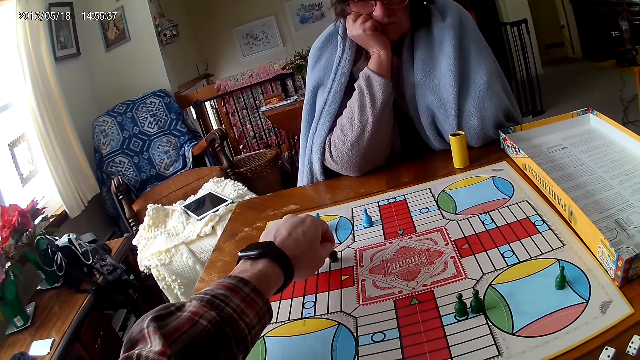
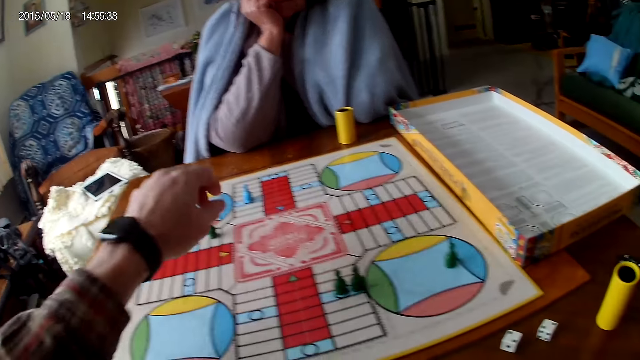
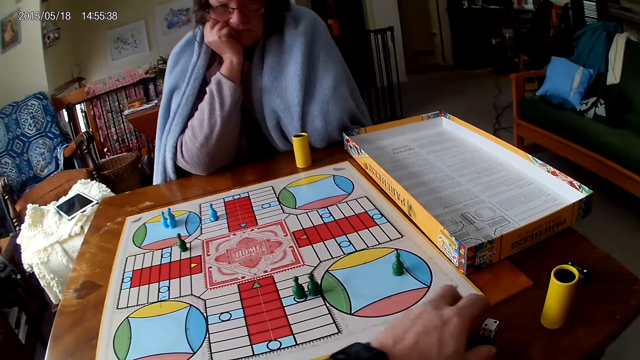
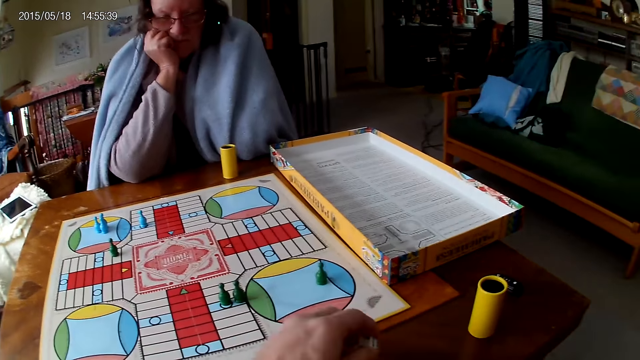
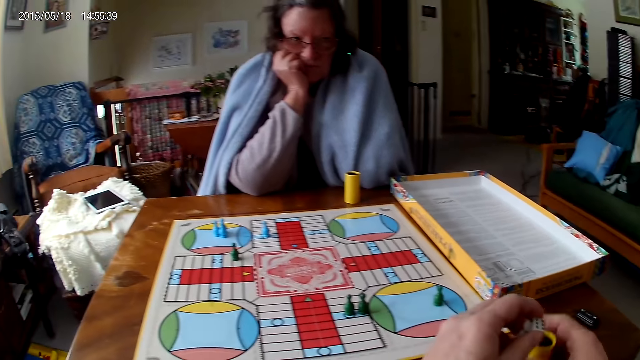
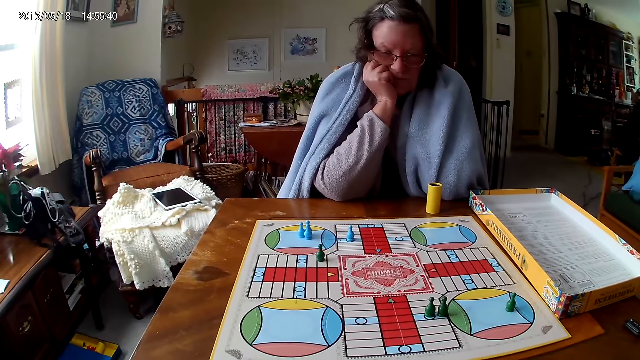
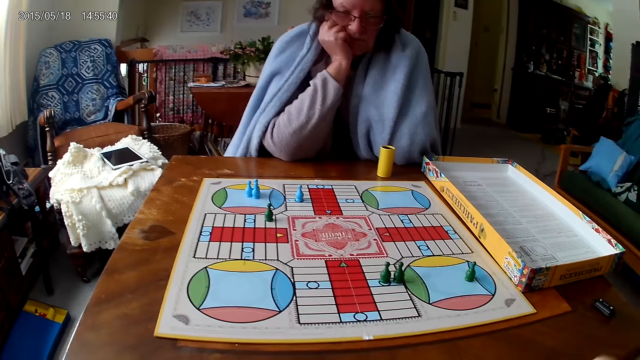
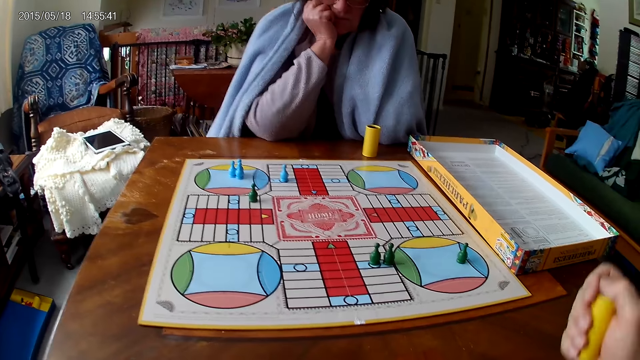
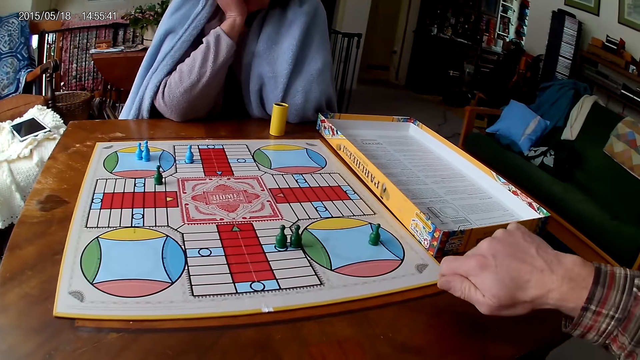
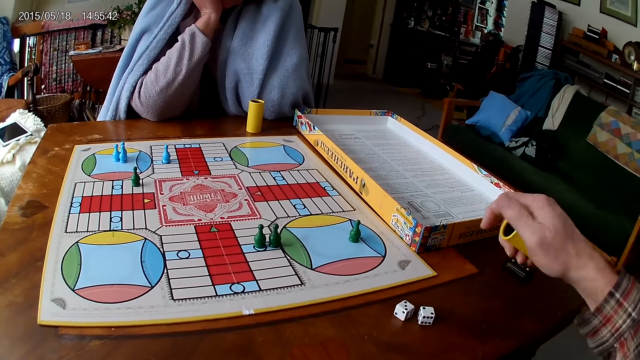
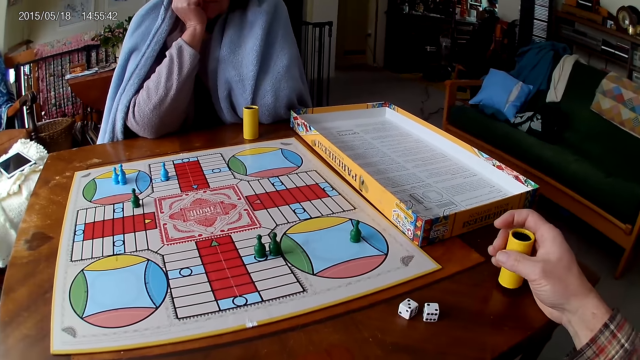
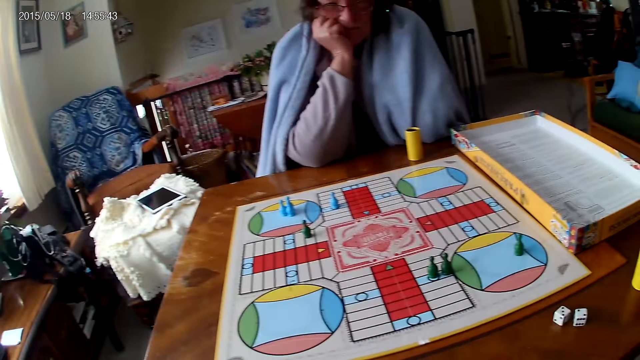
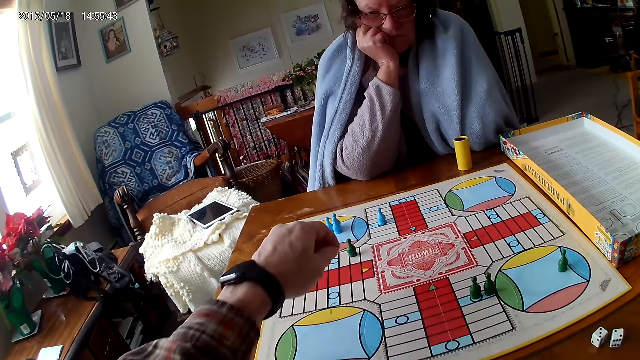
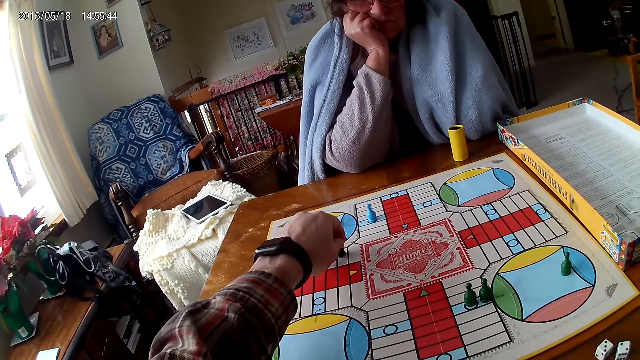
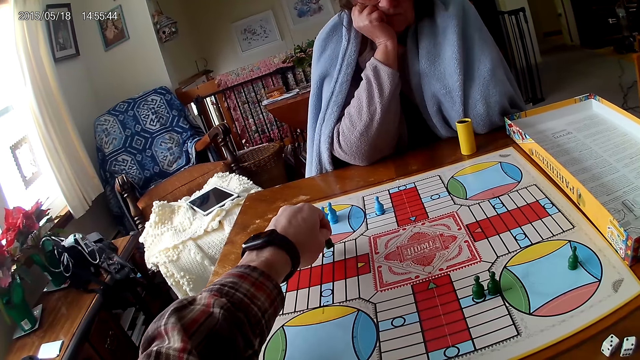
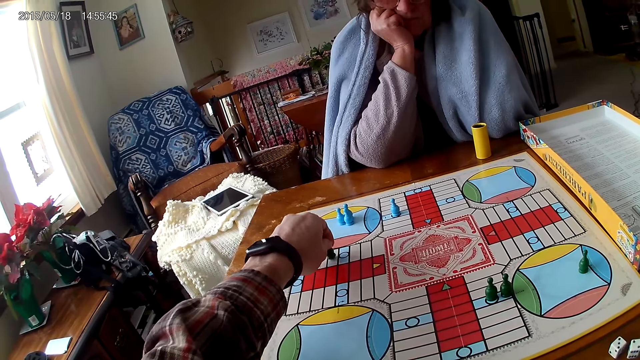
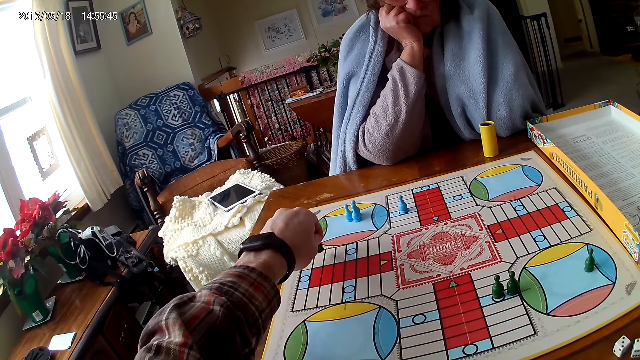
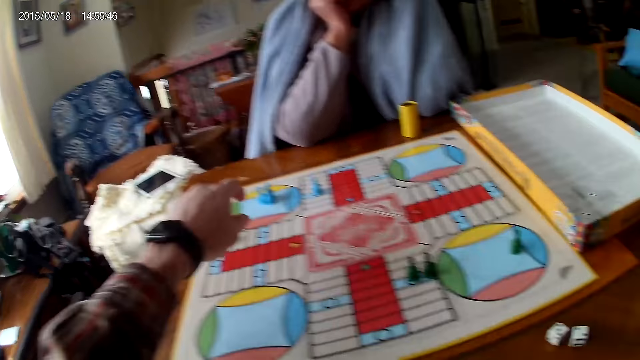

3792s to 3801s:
The camera wearer packs the dice on the table with his right hand. He picks the dice cup from the table with his right hand. He puts the dice in the dice cup on the table. He shakes the dice cup in his right hand. He pours the dice in the dice cup on the ludo game with his right hand. He drops the dice cup on the table with his right hand. He counts the tiles on the ludo game on the table with ludo tokens in his left hand. He moves the pawn.

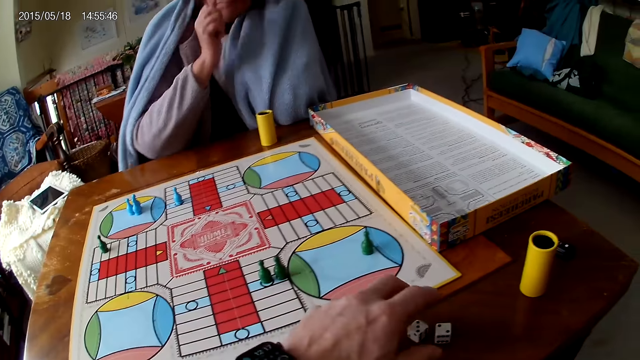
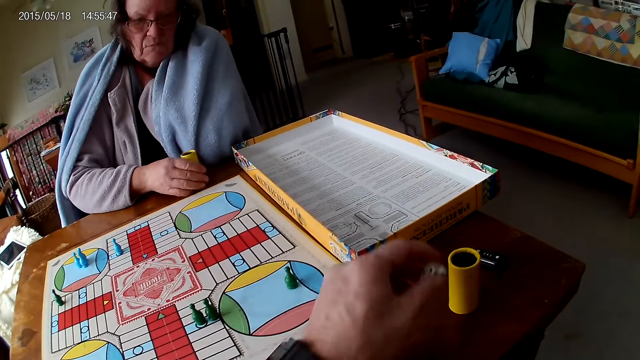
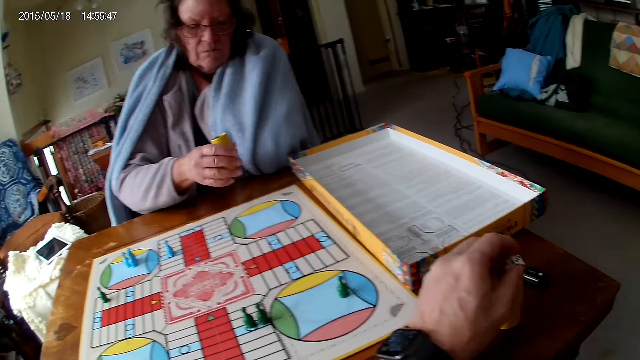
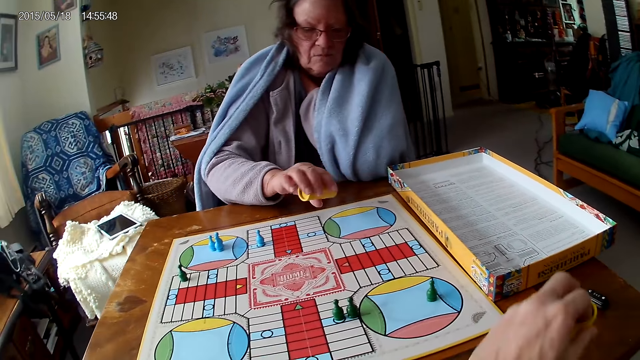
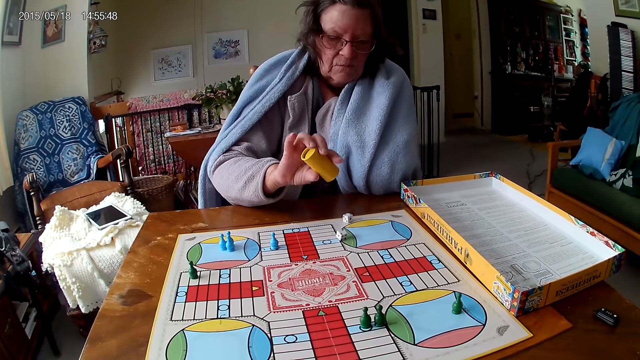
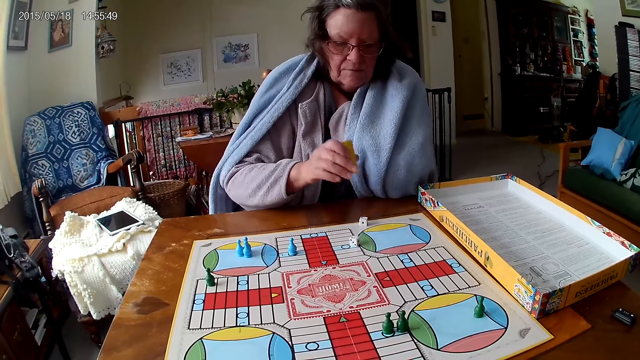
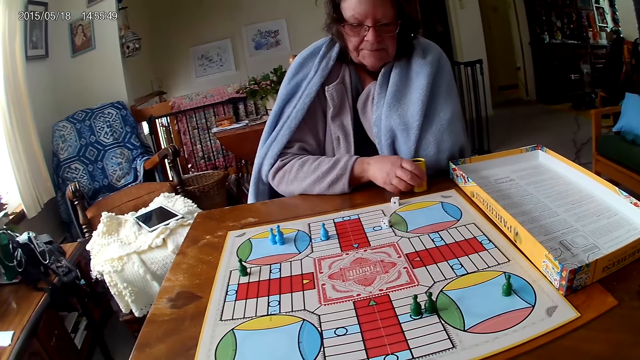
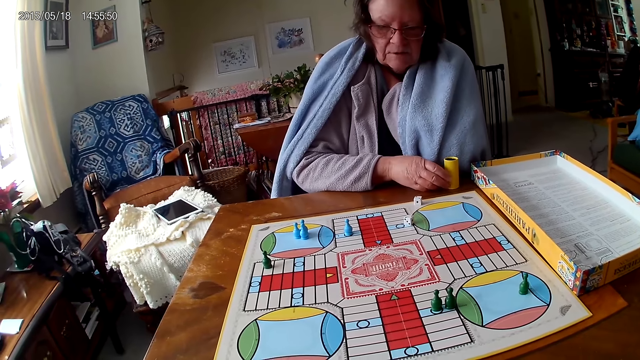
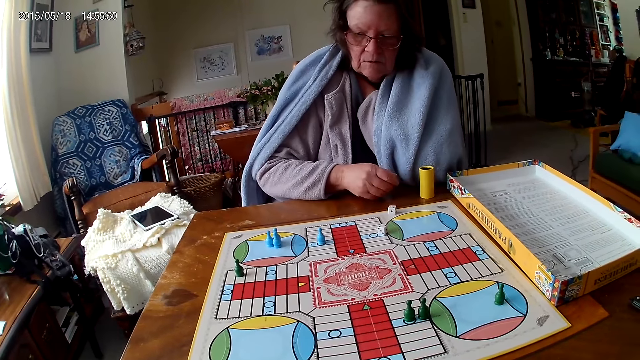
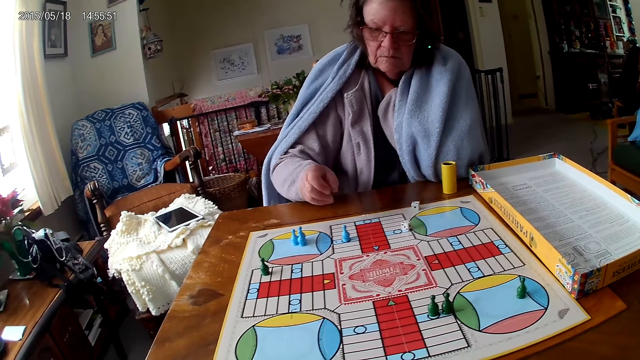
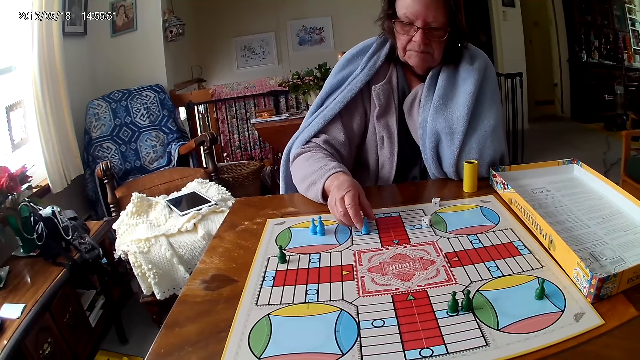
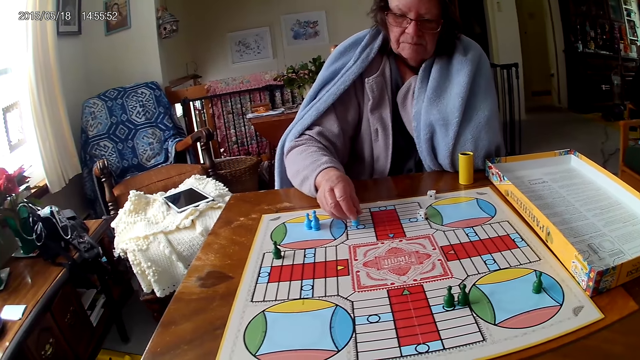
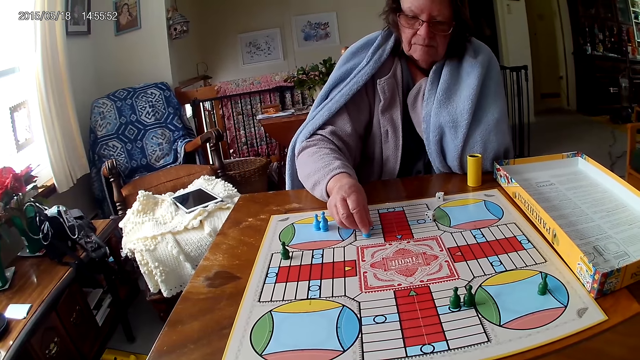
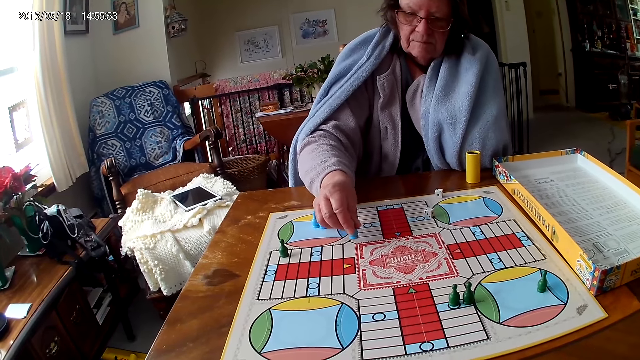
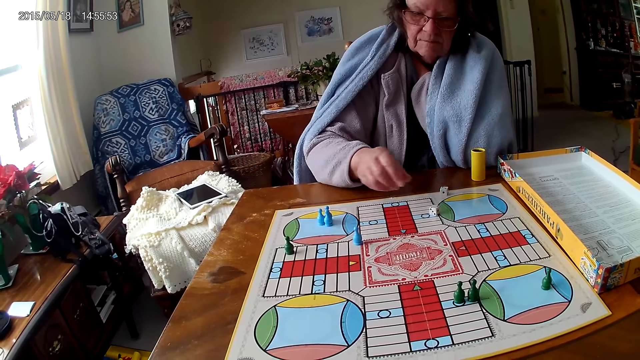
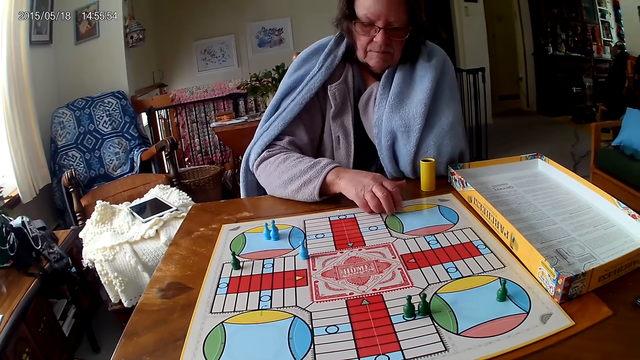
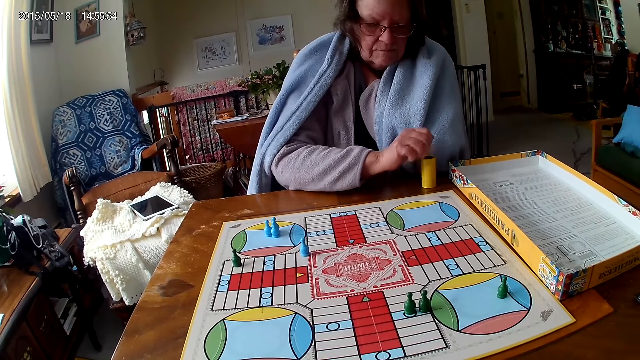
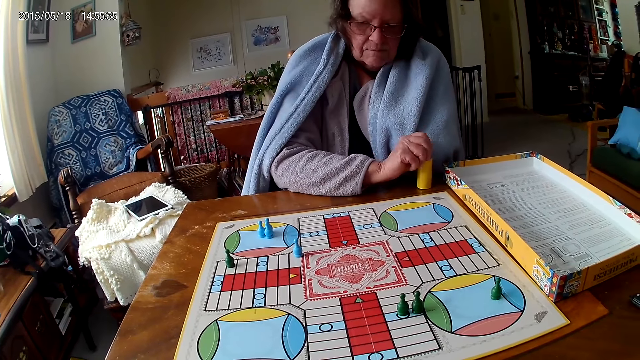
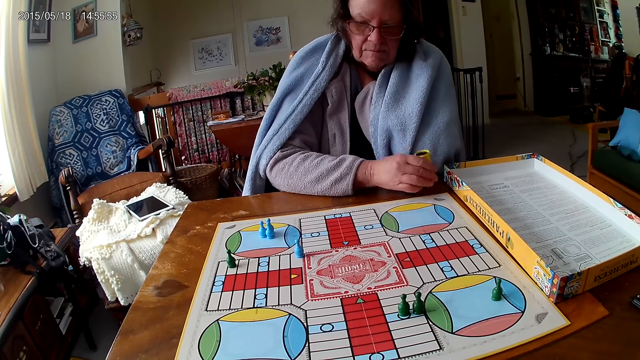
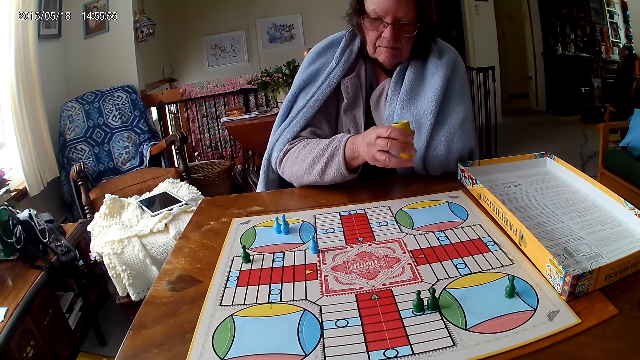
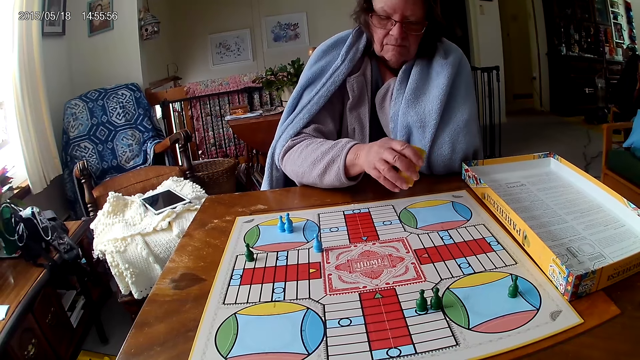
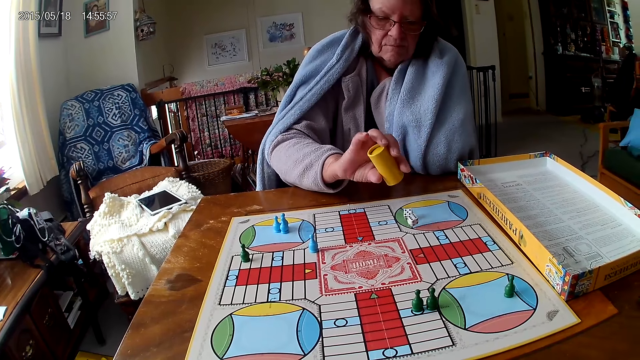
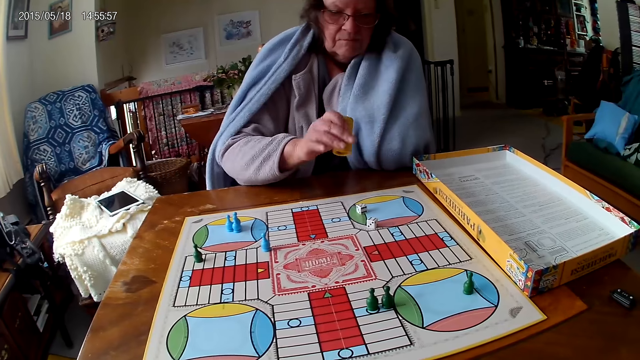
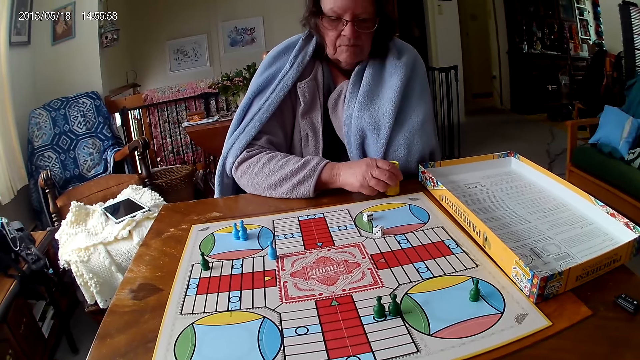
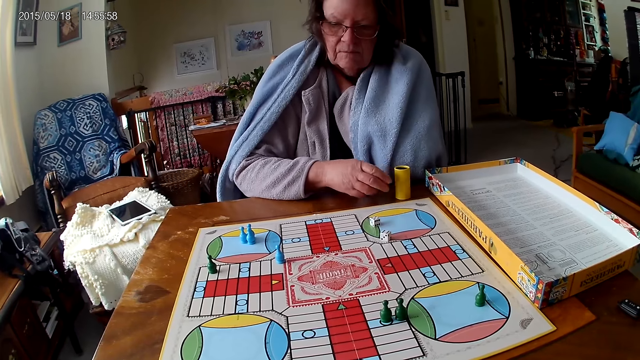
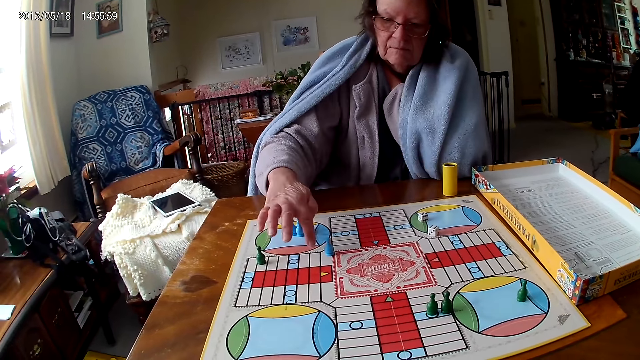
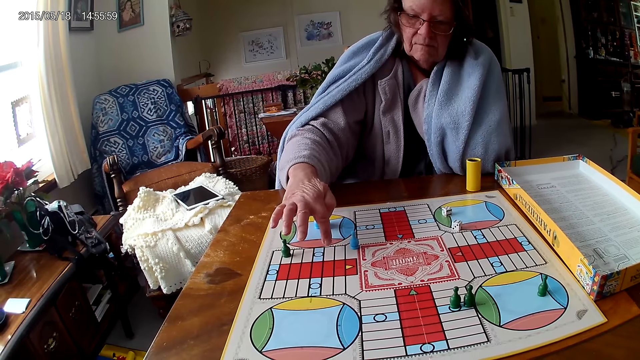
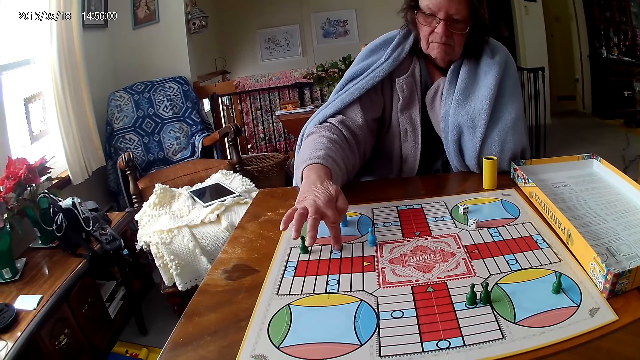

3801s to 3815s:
The camera wearer packs the dice on the table with his left hand. A woman picks a dice cup from the table with her right hand. She shakes the dice cup in her right hand. The camera wearer puts the dice in the dice cup on the table. The woman pours the dice in the dice cup on the ludo game with her right hand. She drops the dice cup on the table with her right hand. She touches the ludo token from the ludo game with her right hand. She moves the pawn. She counts the tiles on the ludo game on the table with ludo tokens in her right hand. She packs the dice from the ludo game on the table with her right hand. She puts the dice in the dice cup on the table with her right hand. She picks the dice cup from the table with her right hand. She shakes the dice cup in her right hand. She pours the dice in the dice cup on the ludo game with her right hand. She drops the dice cup on the table with her right hand. She counts the tiles on the ludo game on the table with her right hand.
